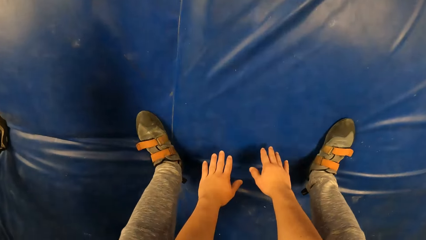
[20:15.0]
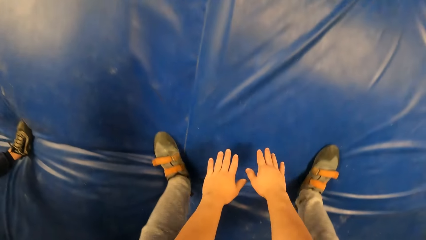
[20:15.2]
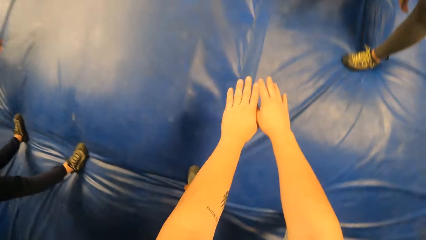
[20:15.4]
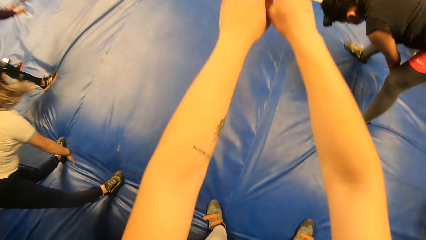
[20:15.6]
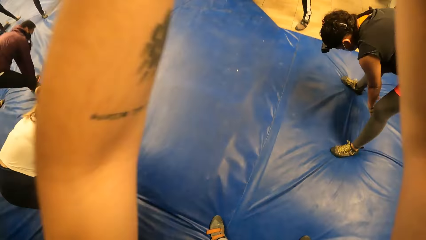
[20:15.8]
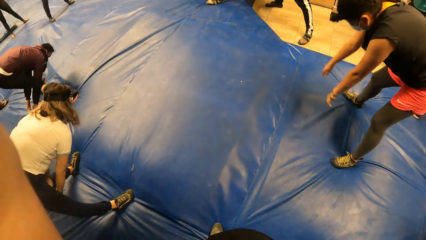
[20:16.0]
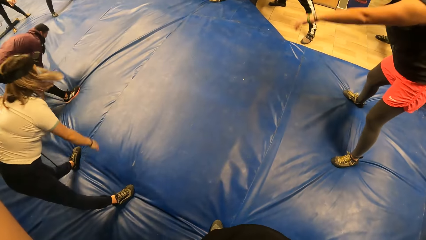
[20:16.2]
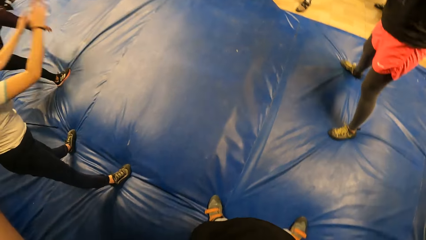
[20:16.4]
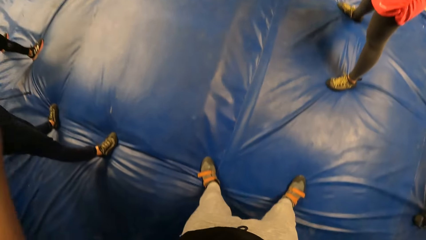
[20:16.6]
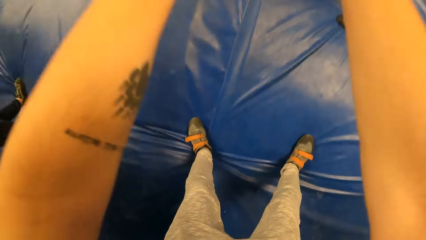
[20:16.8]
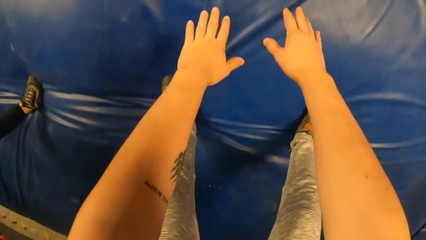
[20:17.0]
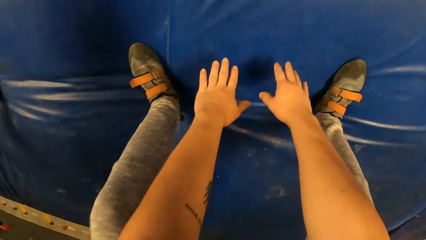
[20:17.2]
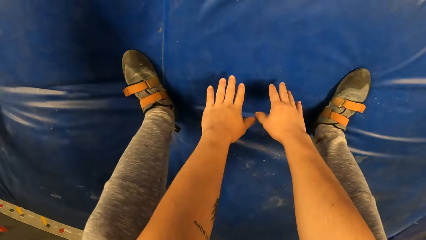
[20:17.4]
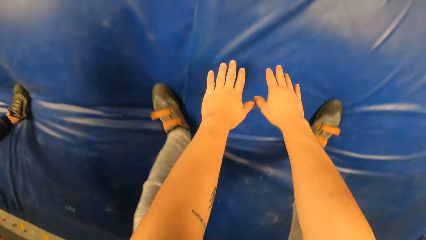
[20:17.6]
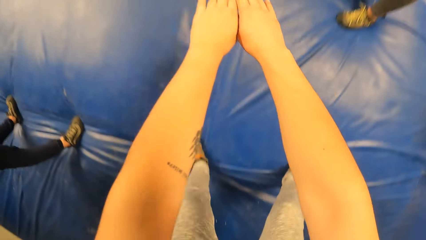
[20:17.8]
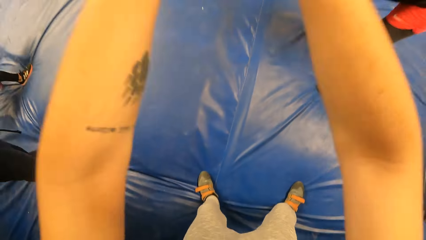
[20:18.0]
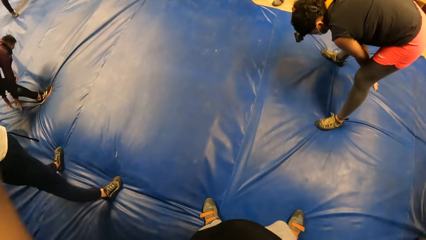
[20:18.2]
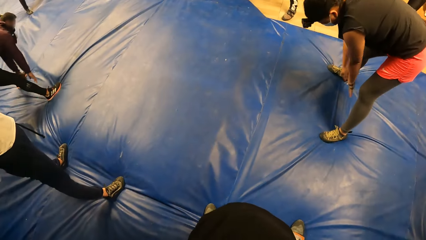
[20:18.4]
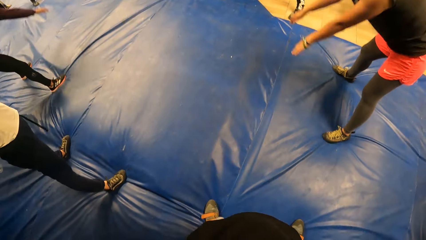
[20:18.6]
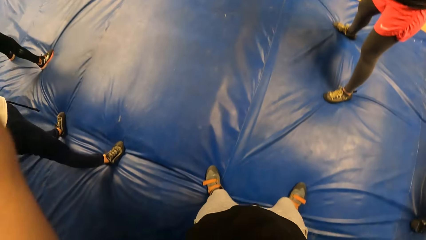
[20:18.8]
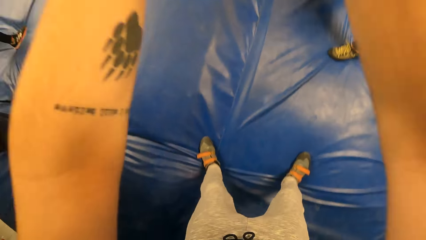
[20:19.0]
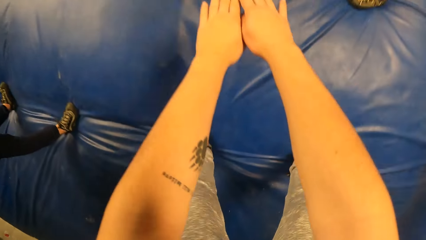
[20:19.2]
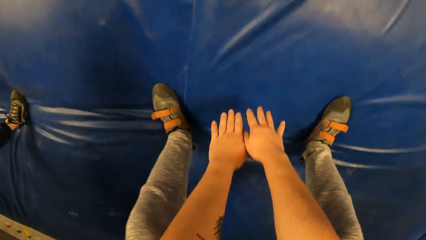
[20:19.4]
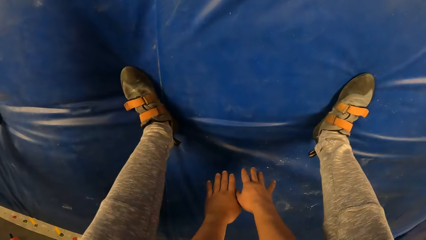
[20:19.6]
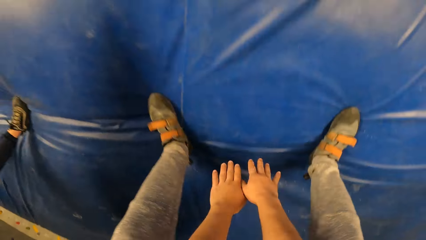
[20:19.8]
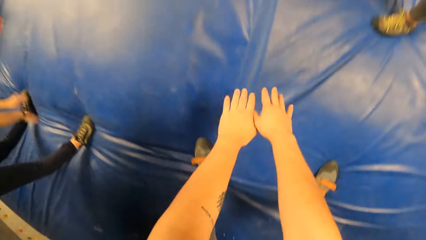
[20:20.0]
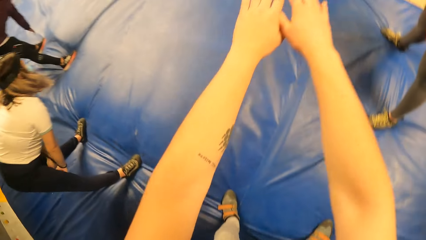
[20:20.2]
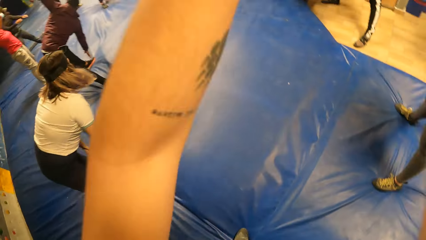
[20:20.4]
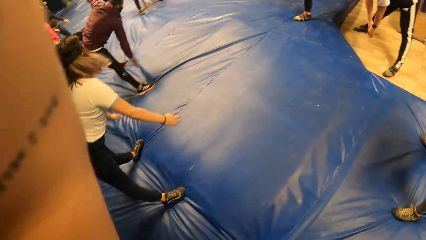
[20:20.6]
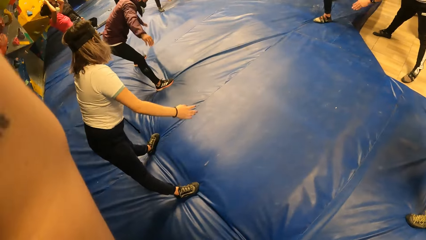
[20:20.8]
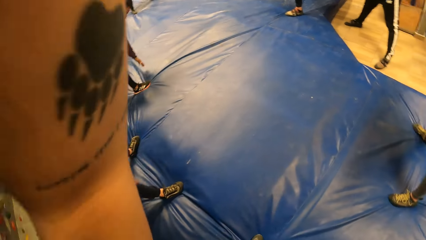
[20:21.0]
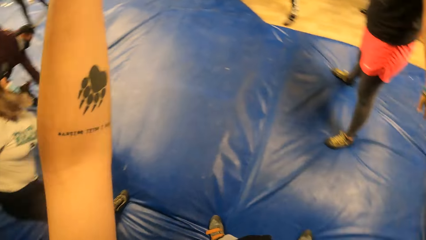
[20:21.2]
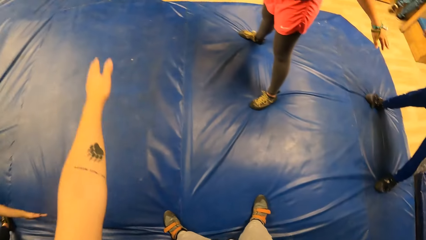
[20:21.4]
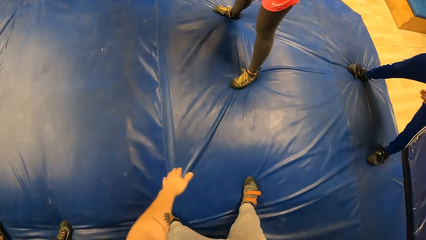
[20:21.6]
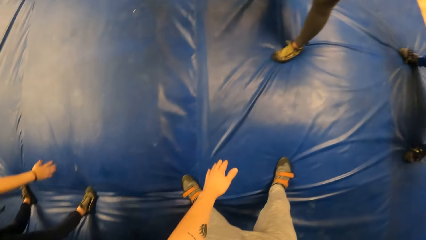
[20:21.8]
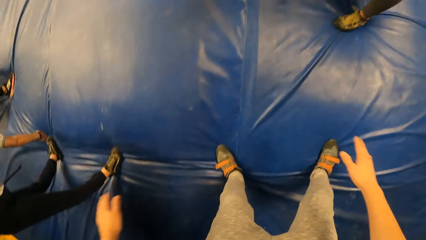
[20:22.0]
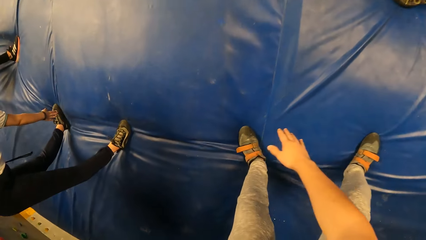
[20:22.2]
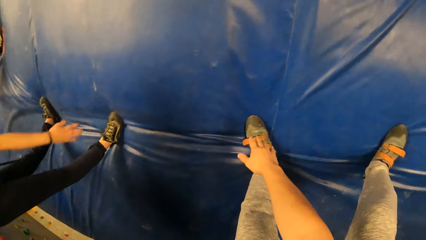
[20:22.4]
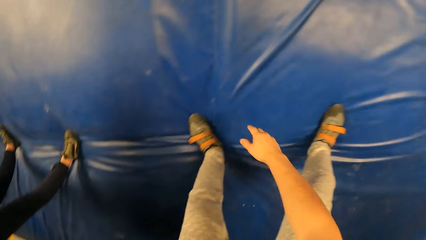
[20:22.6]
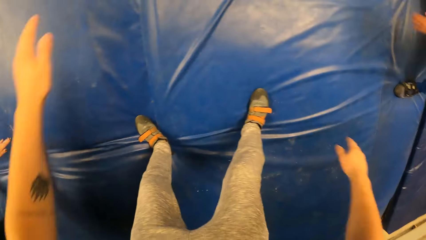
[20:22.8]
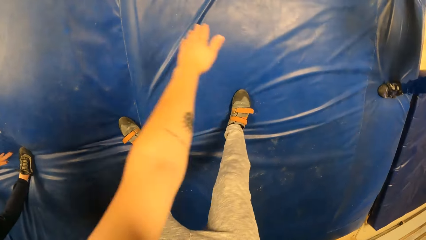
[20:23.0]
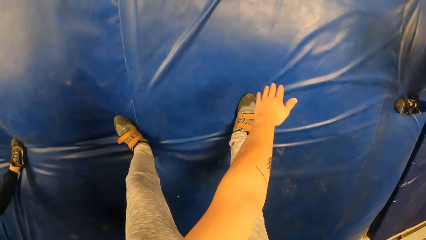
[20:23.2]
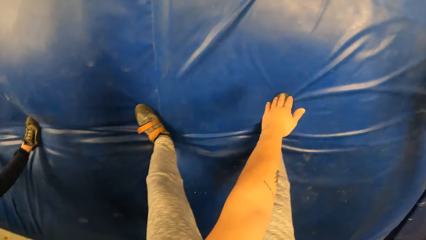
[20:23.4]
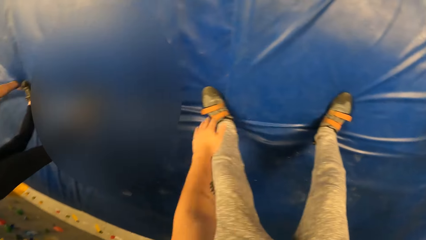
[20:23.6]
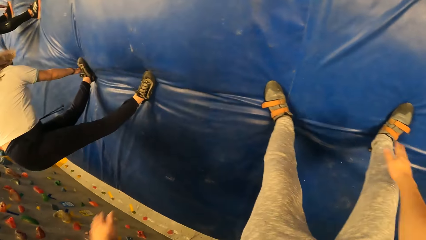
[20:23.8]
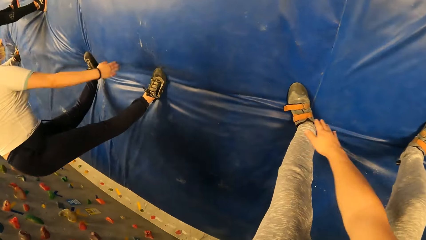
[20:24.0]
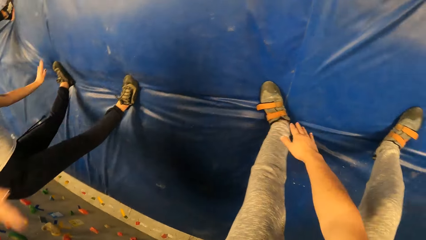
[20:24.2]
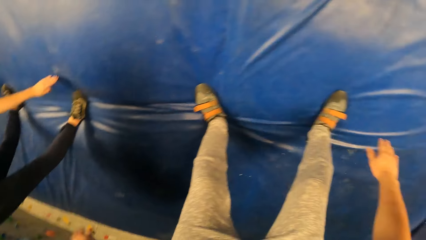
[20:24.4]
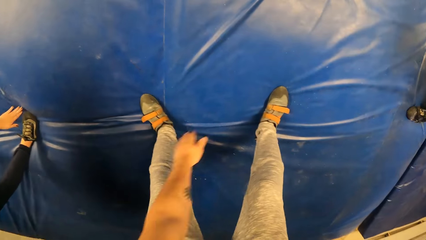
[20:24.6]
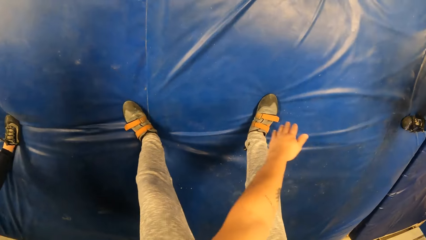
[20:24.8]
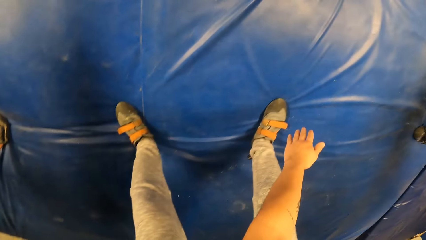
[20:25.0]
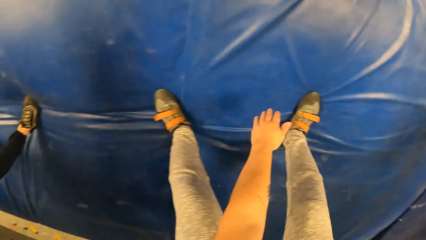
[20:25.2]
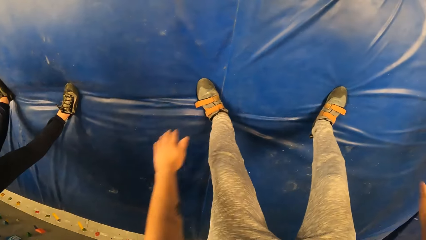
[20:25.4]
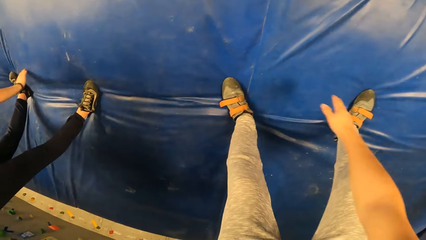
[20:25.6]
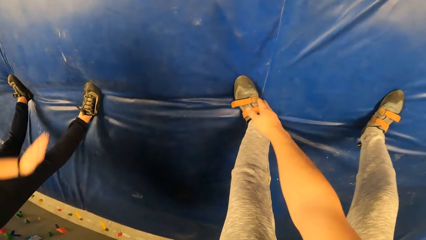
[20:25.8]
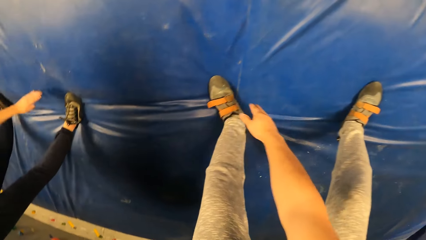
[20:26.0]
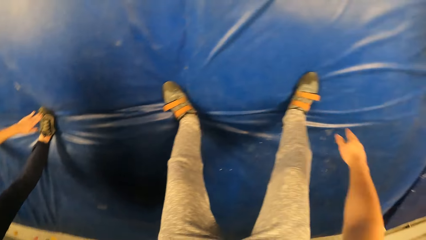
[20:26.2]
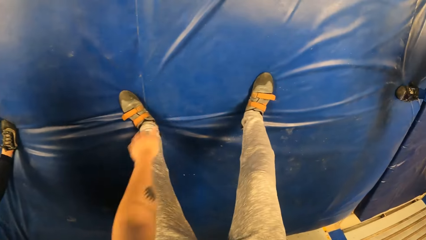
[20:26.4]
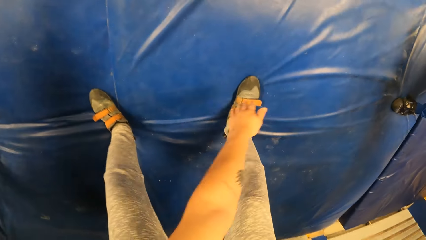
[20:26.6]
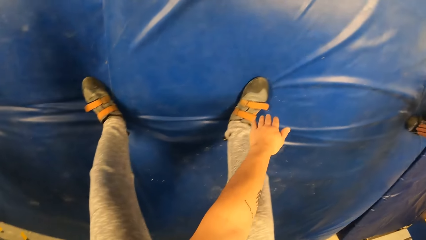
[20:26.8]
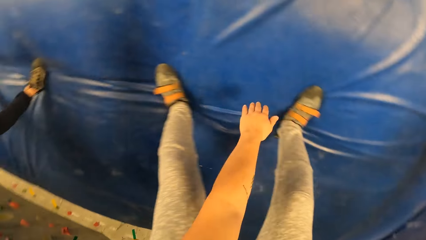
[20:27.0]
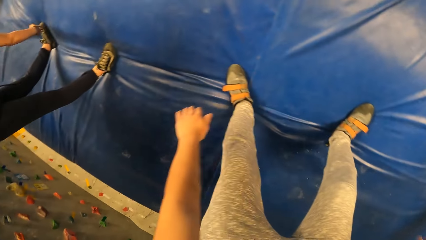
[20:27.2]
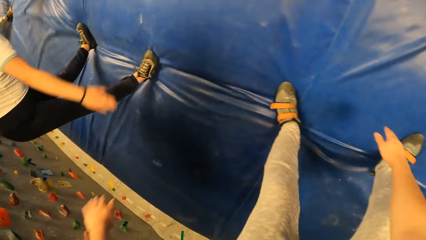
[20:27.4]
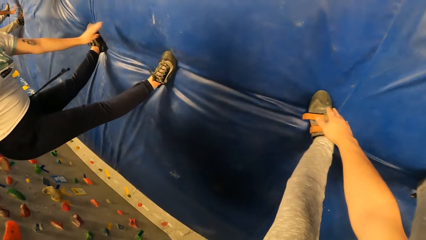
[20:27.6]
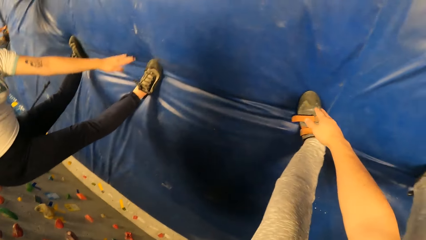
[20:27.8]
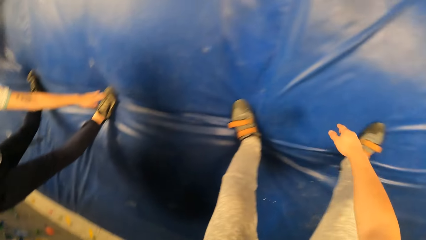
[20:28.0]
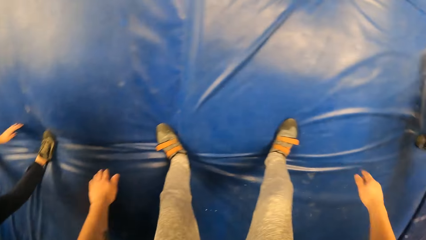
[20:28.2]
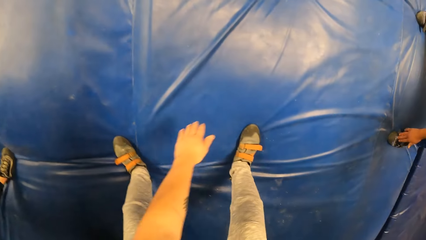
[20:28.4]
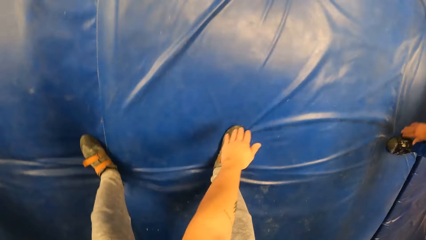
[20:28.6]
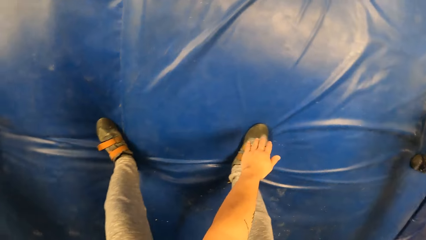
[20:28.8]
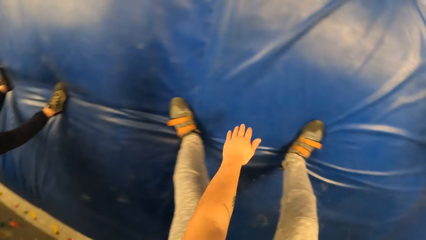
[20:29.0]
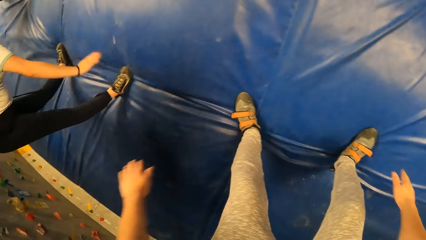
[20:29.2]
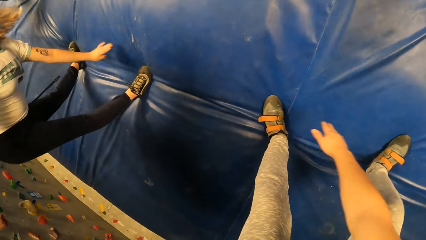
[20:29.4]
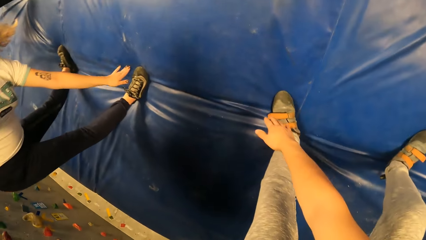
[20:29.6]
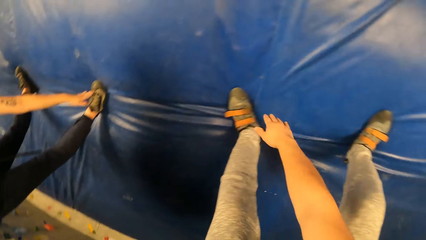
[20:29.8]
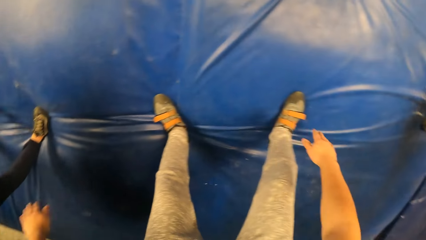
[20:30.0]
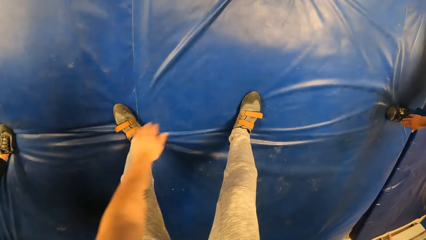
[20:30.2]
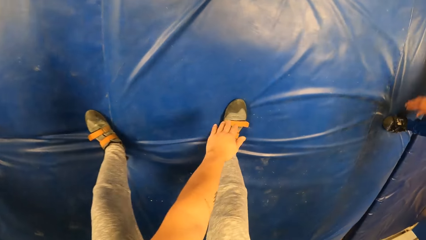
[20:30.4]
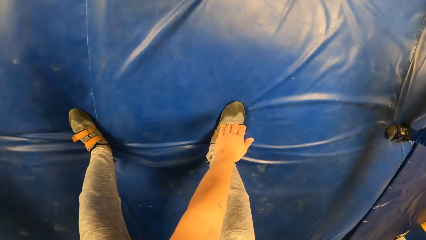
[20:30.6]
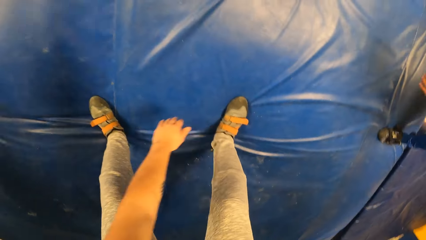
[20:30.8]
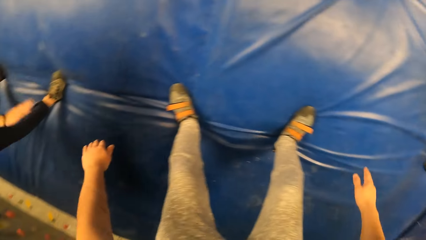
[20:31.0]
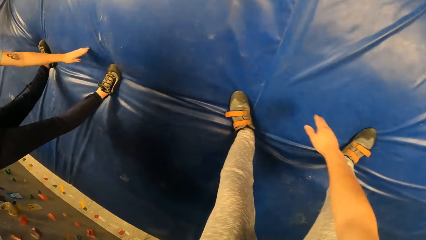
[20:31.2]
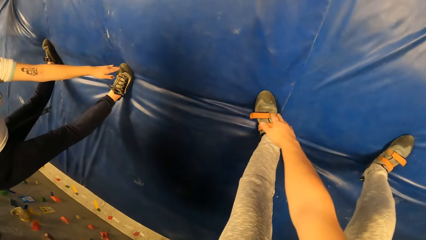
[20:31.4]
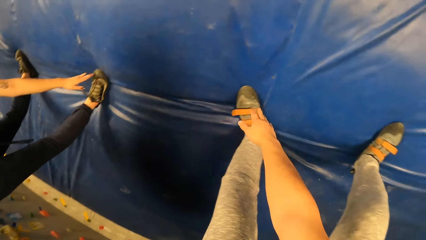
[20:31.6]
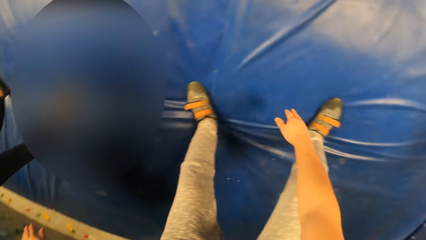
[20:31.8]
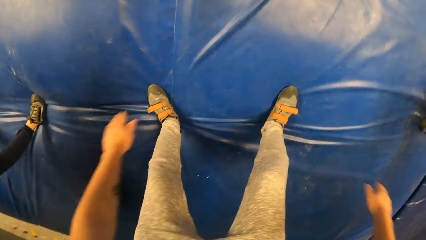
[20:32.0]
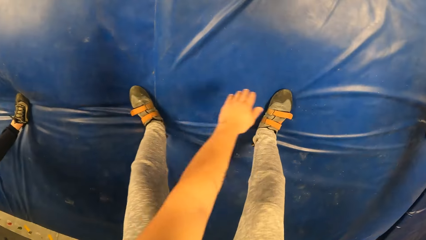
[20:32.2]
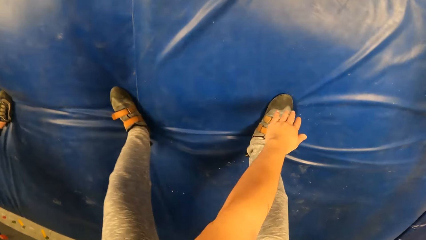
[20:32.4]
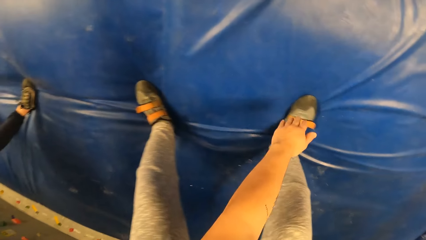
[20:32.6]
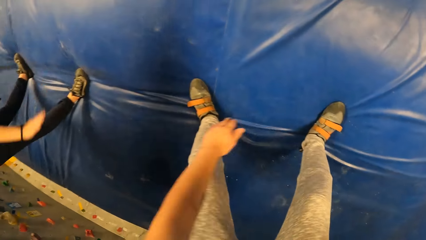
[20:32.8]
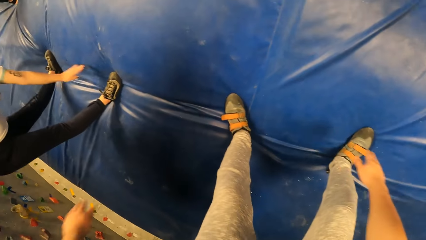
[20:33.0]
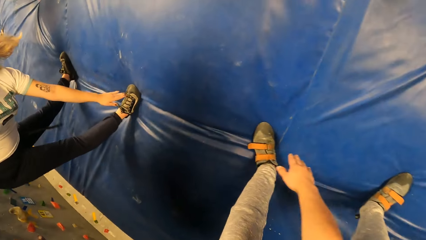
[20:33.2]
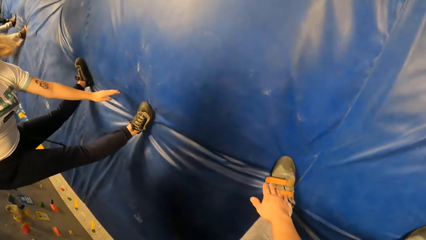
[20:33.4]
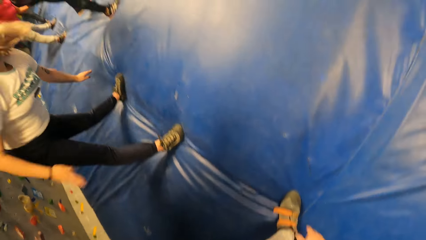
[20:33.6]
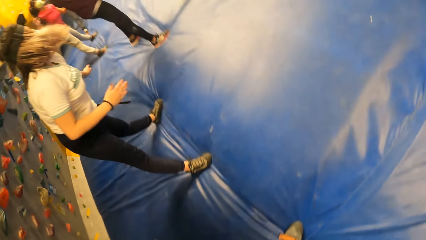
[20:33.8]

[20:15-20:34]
The camera wearer stands up. They bend down. They stand up. They bend down. They stand up. They bend down. They move hands sideways. They stretch both of the arms.
